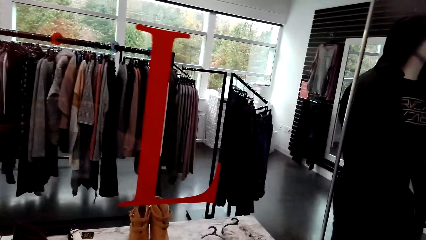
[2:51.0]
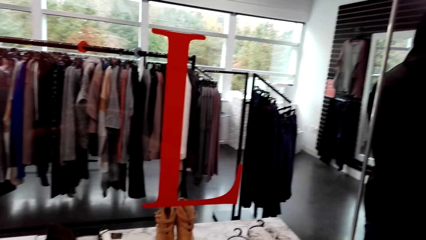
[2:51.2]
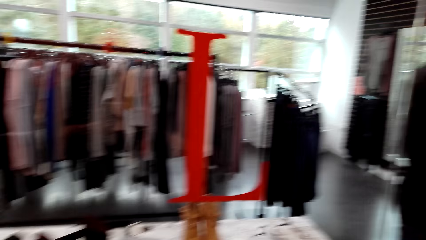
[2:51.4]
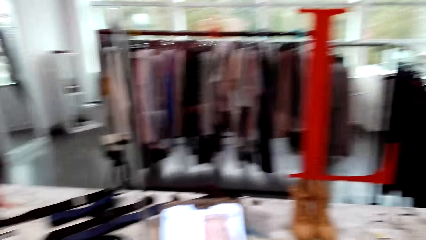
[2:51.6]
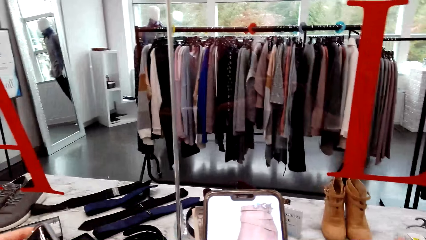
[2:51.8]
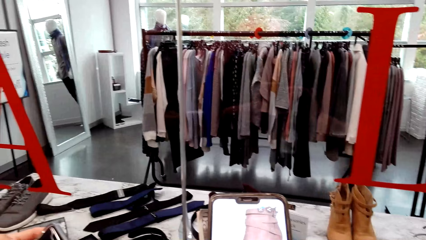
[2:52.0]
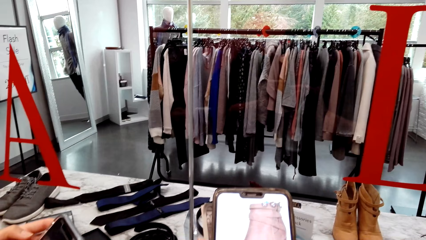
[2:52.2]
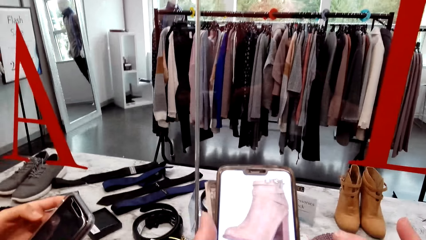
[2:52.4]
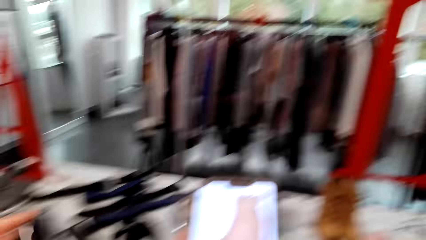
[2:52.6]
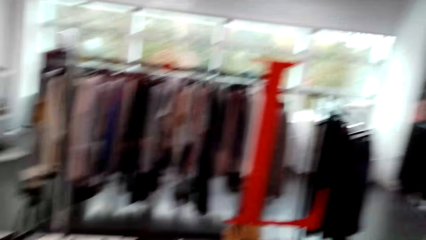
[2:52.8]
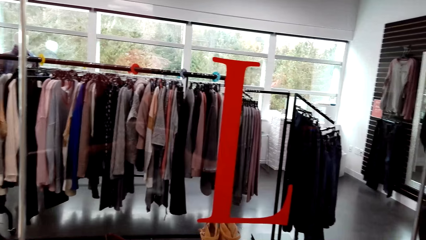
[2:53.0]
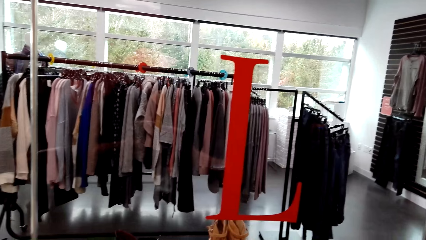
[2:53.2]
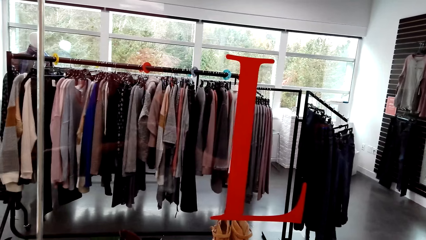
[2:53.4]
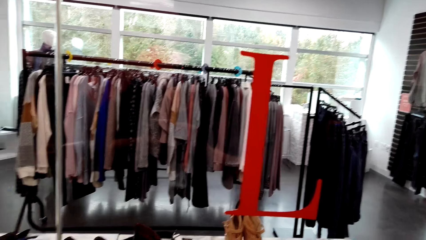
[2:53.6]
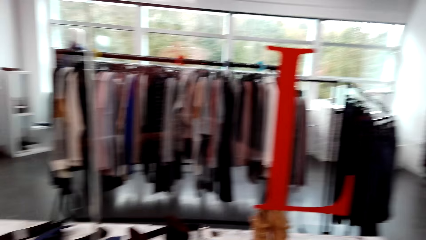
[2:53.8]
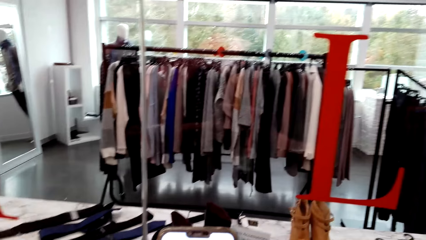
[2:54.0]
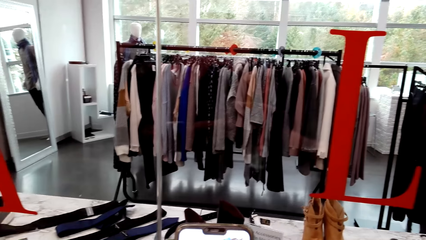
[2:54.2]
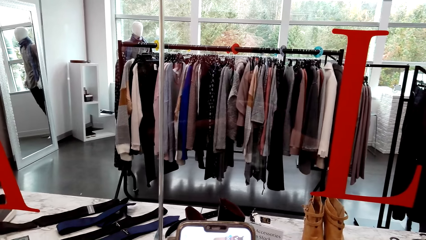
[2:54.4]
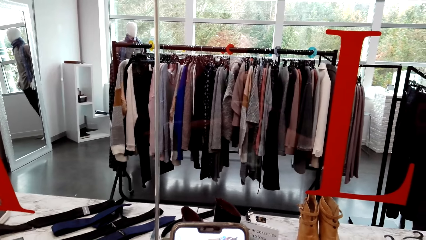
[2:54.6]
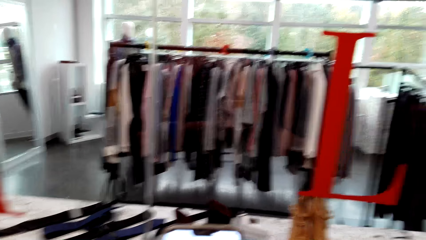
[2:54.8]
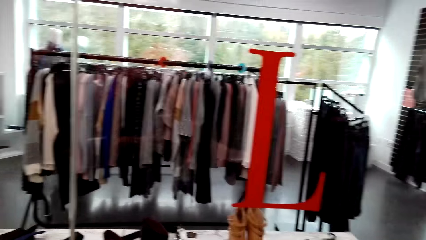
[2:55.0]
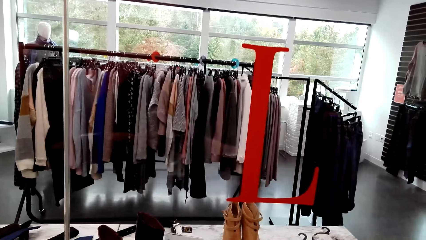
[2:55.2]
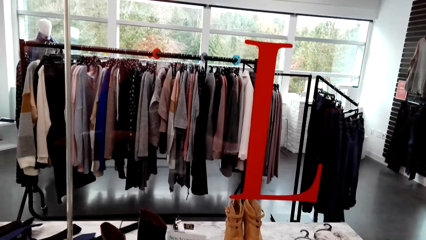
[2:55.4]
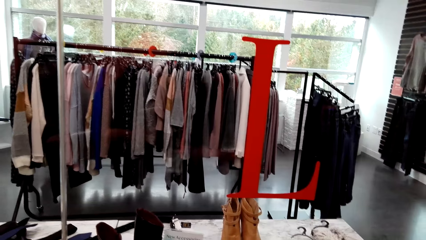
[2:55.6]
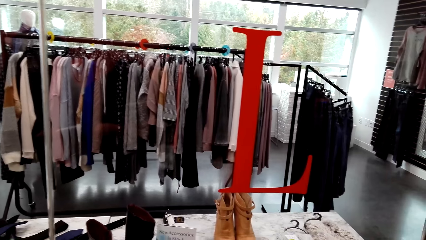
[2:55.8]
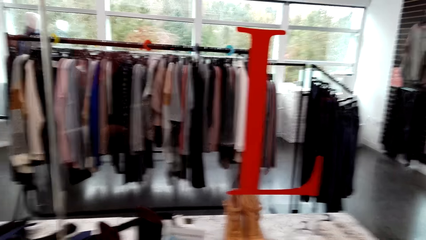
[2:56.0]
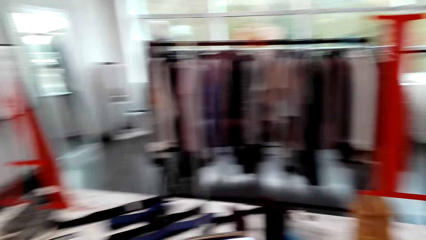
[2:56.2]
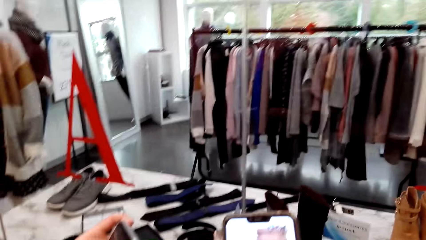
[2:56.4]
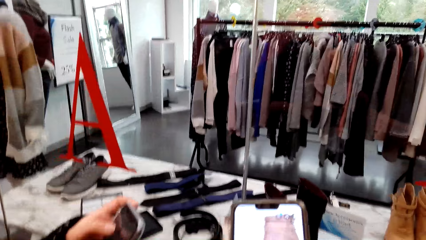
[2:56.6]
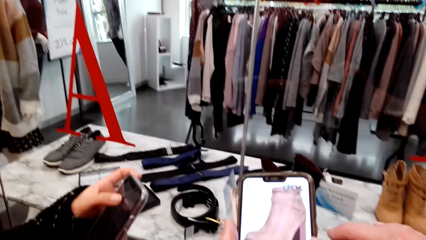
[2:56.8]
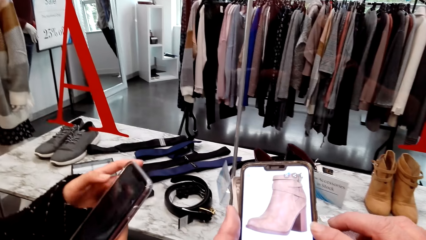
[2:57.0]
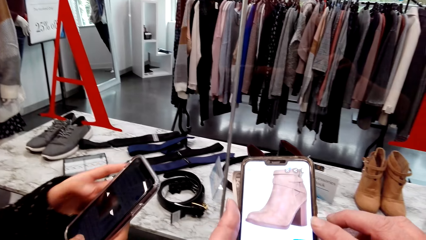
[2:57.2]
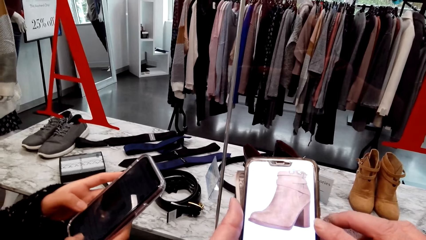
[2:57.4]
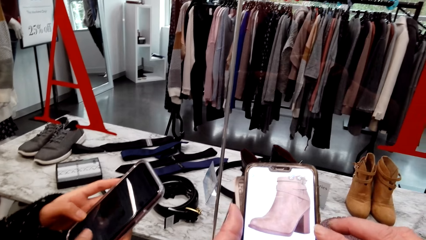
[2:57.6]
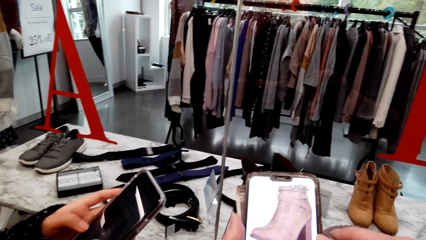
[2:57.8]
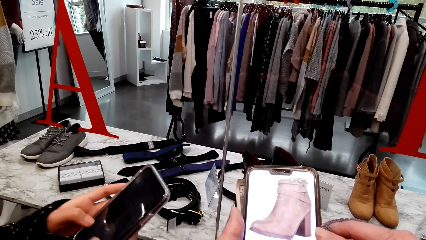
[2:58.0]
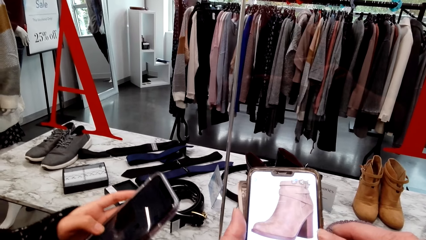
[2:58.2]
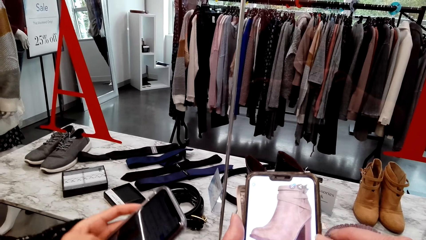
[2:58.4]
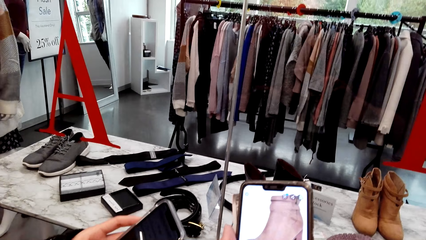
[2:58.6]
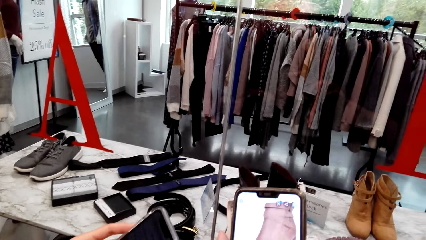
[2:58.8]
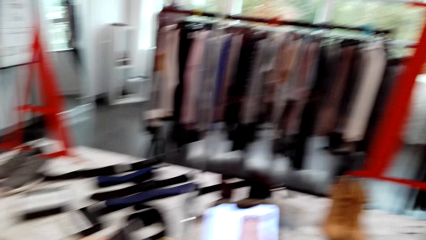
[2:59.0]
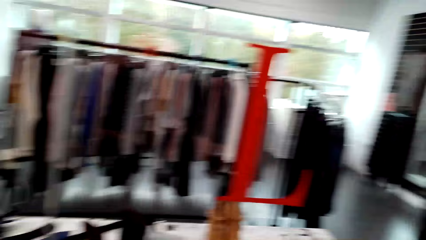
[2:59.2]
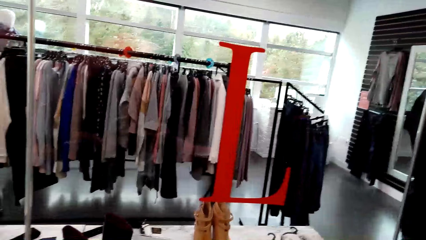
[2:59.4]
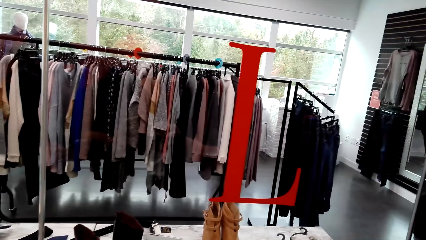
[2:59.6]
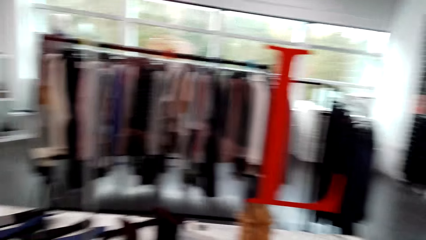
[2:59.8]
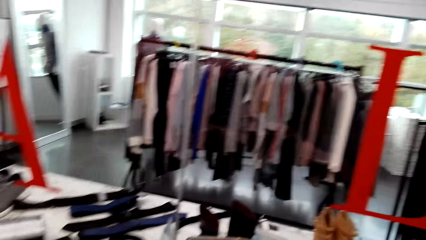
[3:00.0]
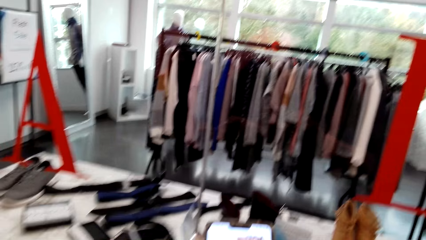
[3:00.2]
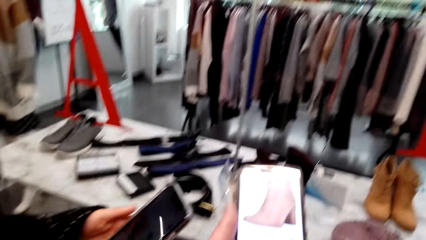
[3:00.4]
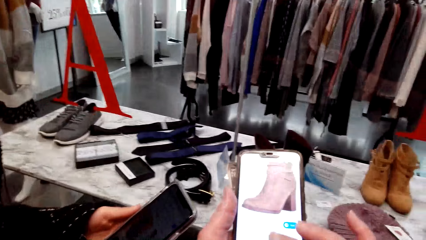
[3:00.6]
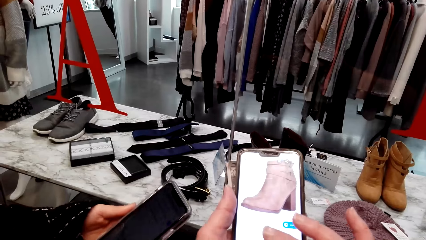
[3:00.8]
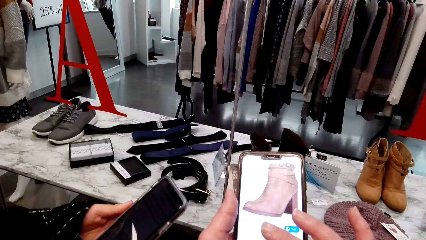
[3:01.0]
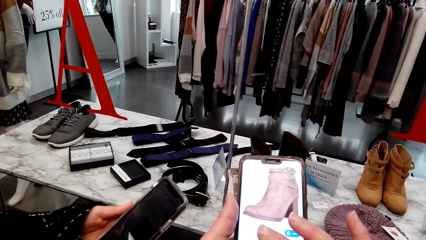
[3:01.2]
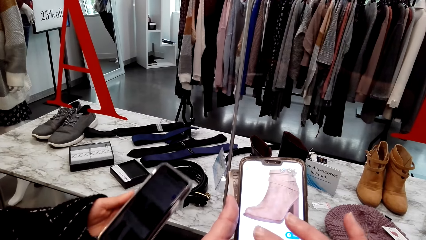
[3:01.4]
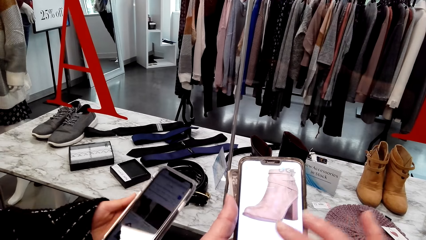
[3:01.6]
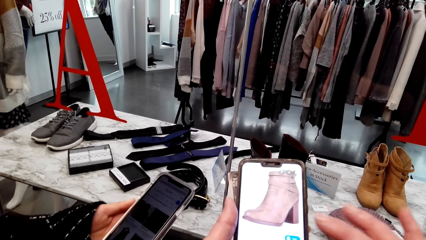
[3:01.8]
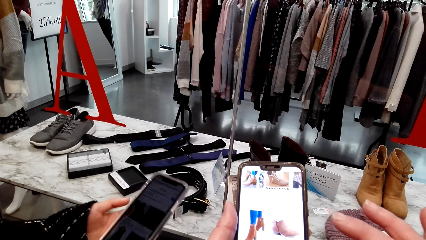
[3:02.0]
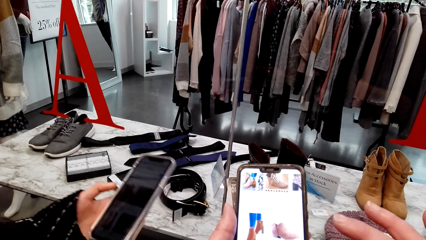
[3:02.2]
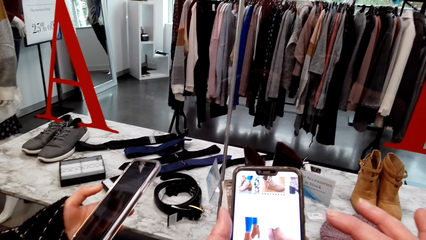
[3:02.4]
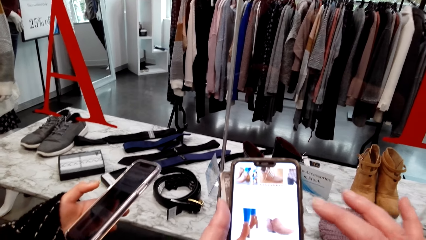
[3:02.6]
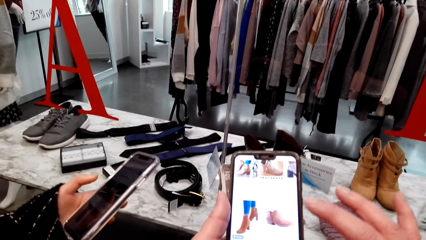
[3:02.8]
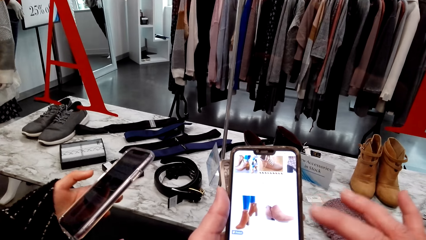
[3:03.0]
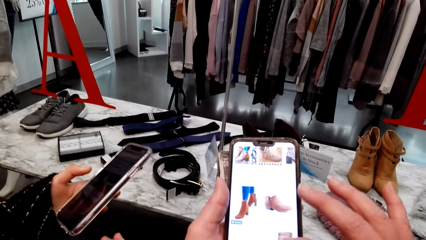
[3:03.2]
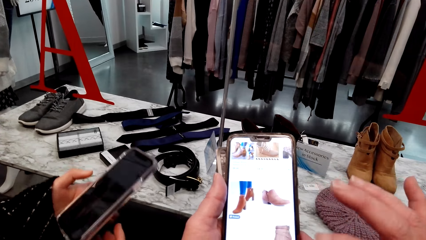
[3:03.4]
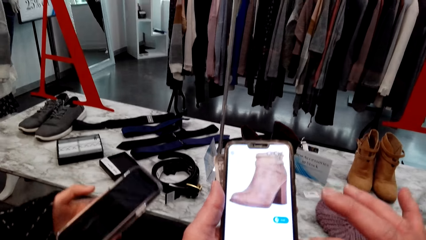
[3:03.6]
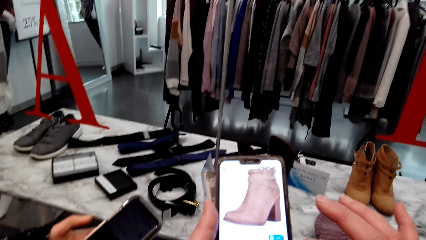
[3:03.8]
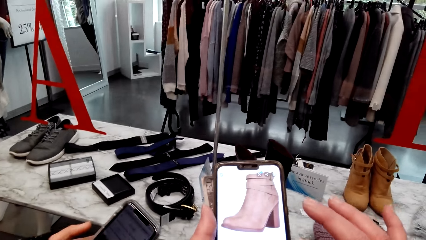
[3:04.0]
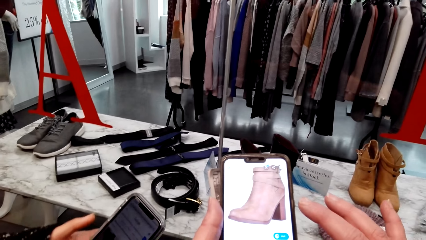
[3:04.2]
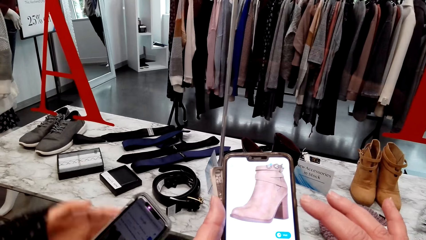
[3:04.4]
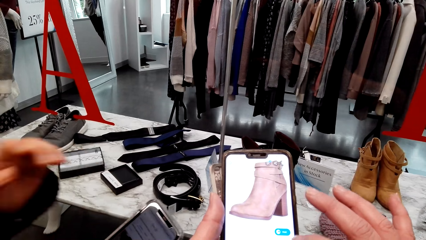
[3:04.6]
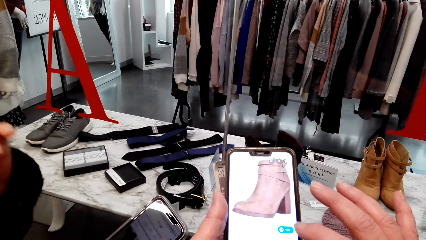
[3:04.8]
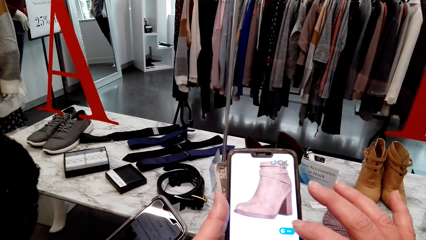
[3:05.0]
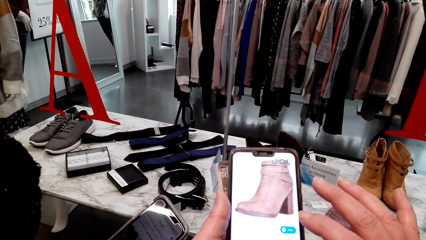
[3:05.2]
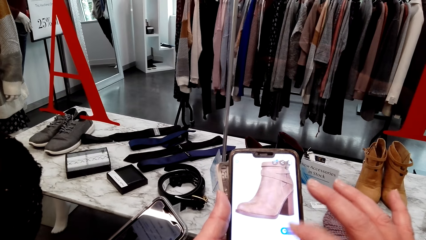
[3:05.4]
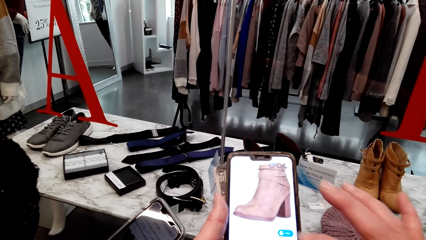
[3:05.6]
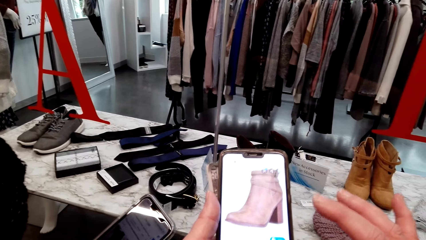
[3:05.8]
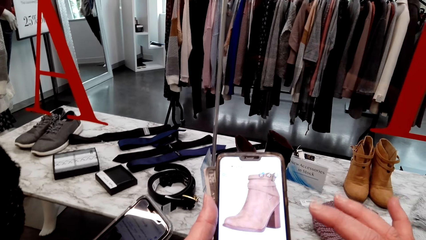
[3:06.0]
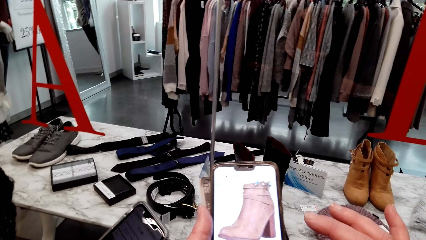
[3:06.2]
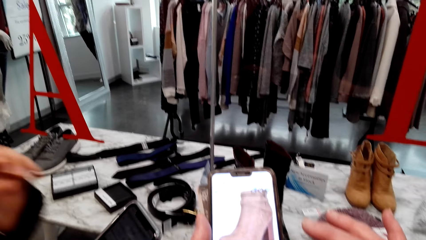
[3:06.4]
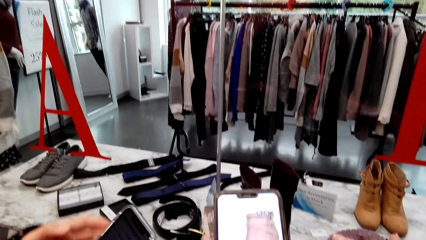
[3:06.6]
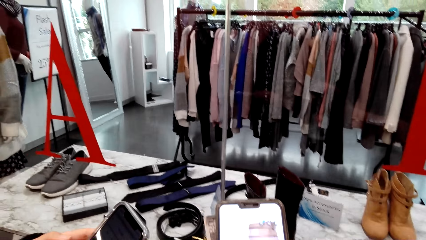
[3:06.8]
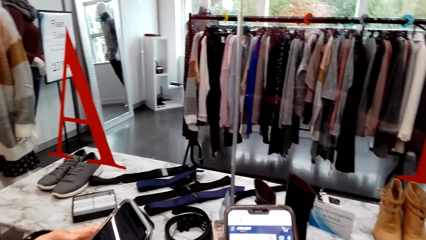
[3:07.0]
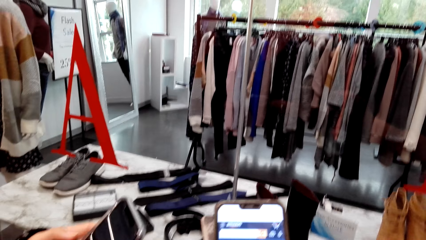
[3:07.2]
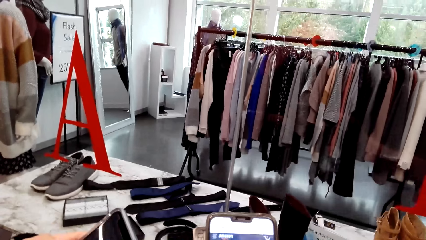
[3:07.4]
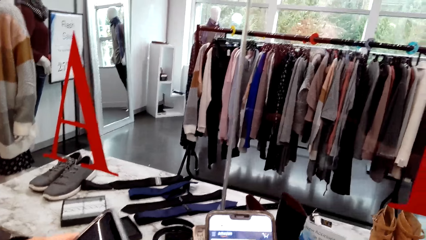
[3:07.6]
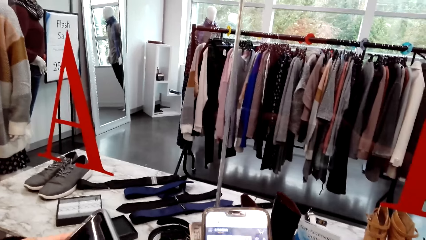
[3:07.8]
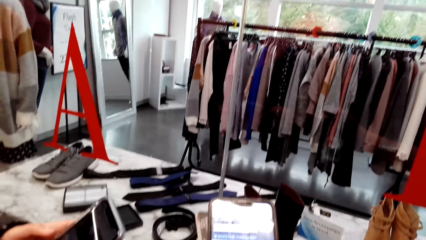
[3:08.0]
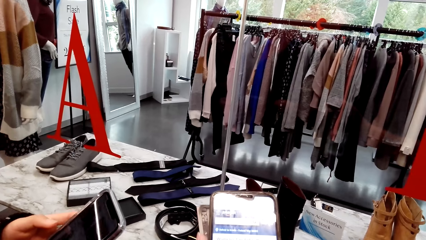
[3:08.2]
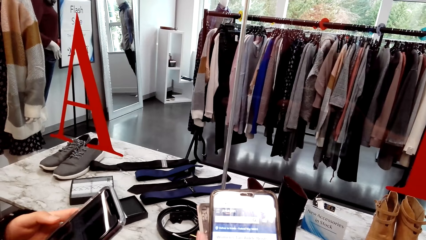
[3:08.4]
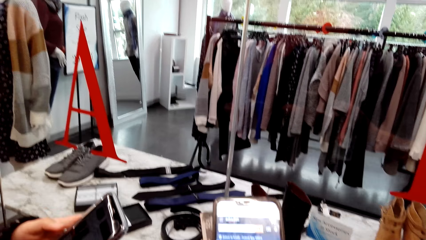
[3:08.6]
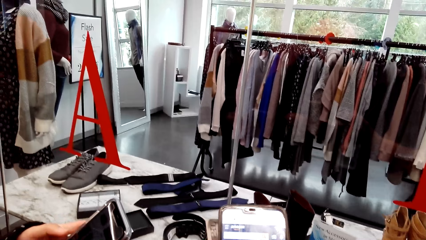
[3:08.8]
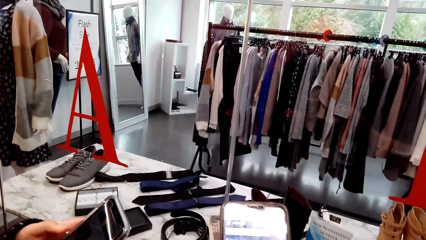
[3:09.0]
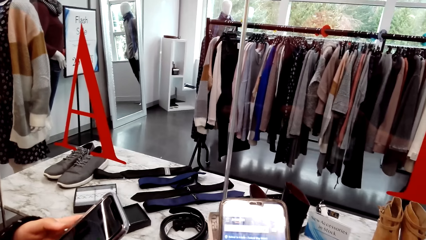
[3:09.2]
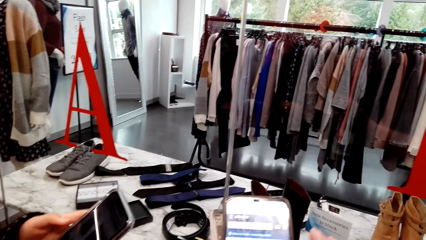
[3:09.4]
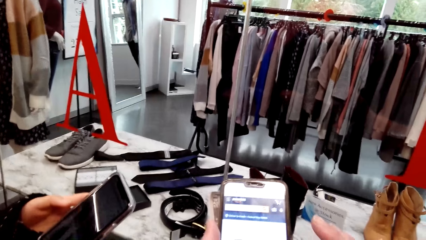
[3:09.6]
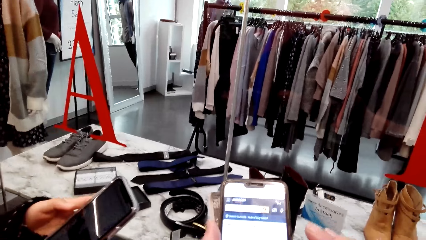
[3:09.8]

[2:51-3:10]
The camera wearer looks around. They speak to a woman. The woman speaks to the camera wearer. The camera wearer looks around. They look at her phone. They look around. They use the phone along with the woman. They look at the boot on the phone. They speak to the woman. The woman speaks to the camera wearer.
